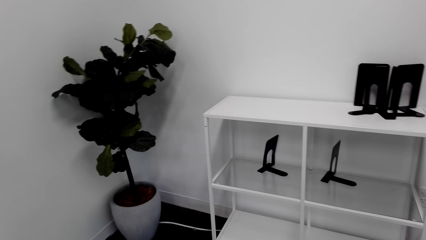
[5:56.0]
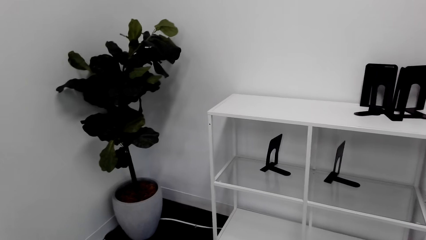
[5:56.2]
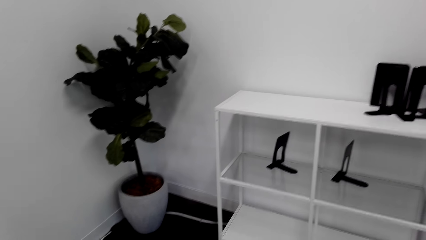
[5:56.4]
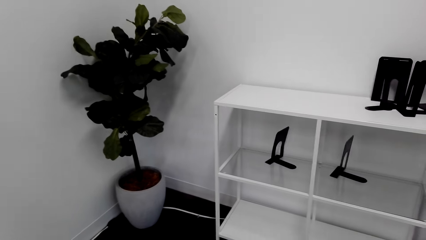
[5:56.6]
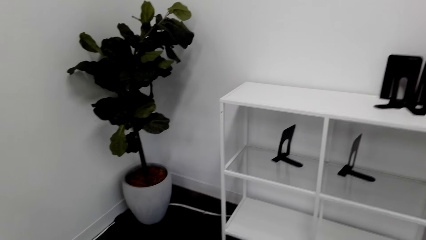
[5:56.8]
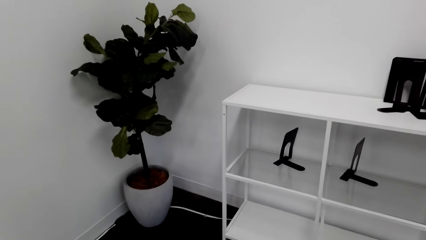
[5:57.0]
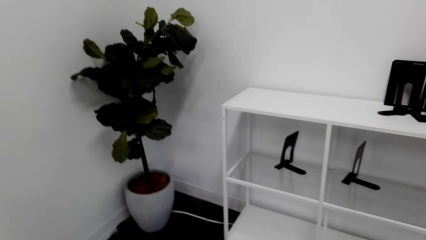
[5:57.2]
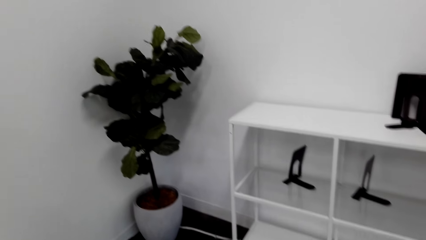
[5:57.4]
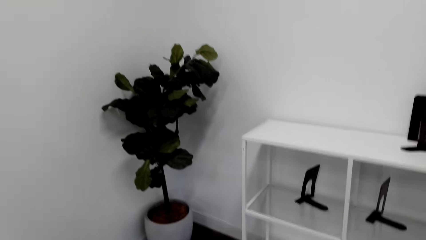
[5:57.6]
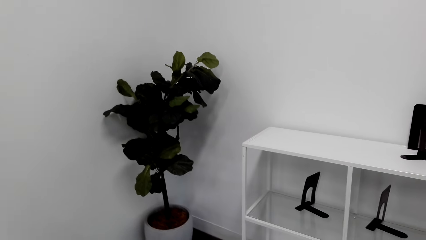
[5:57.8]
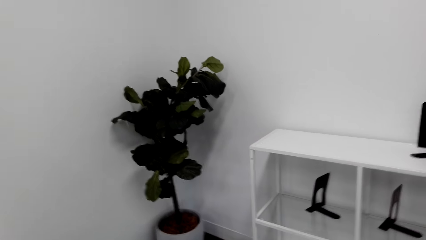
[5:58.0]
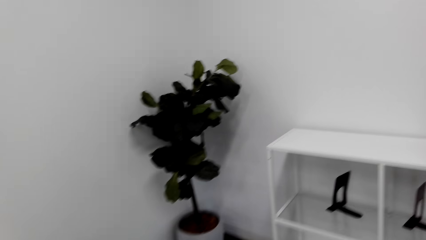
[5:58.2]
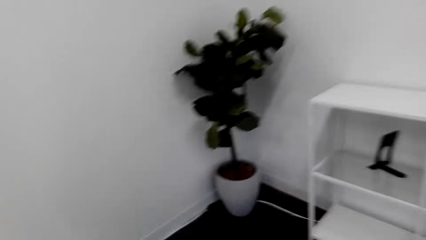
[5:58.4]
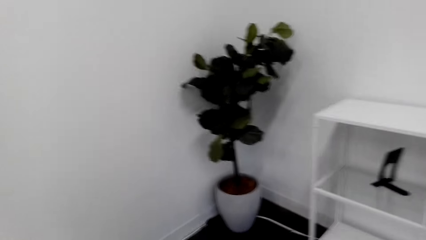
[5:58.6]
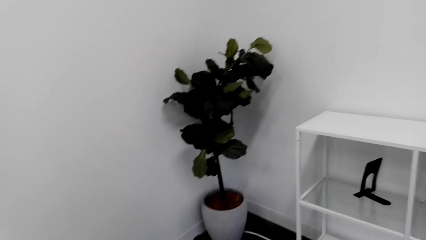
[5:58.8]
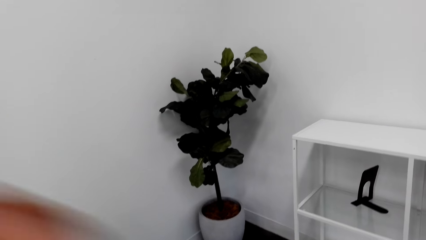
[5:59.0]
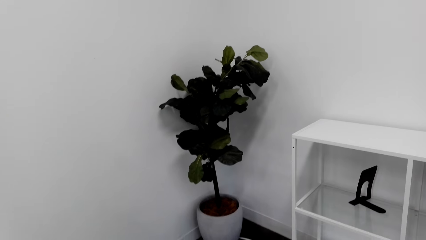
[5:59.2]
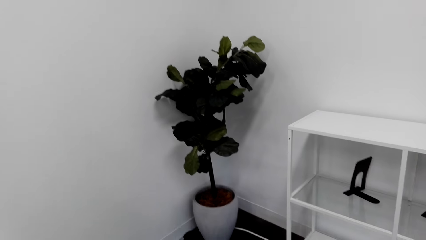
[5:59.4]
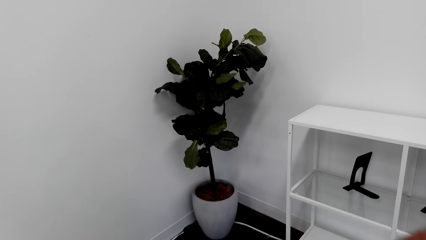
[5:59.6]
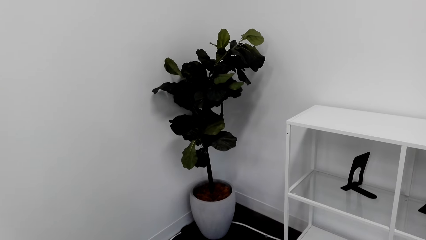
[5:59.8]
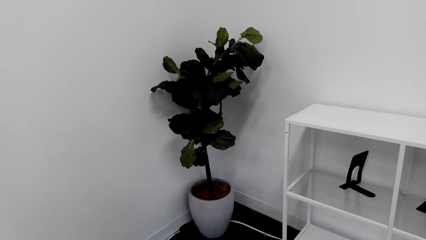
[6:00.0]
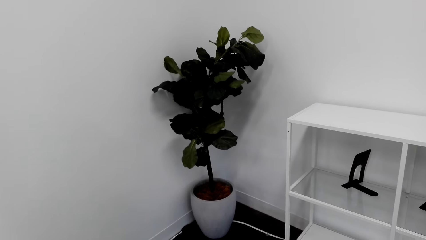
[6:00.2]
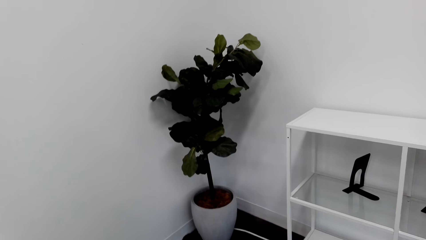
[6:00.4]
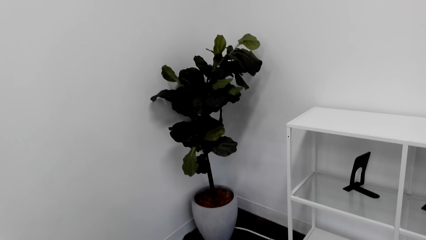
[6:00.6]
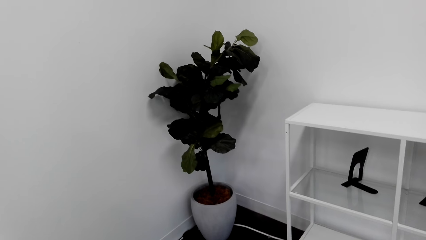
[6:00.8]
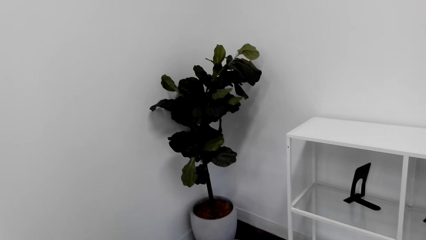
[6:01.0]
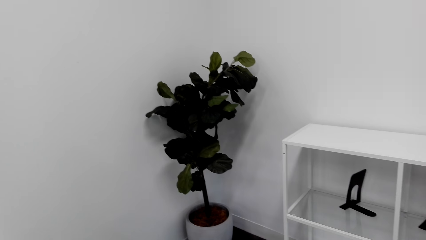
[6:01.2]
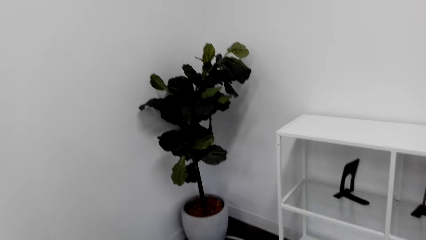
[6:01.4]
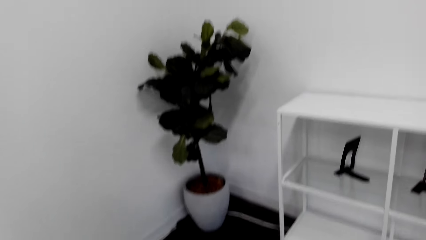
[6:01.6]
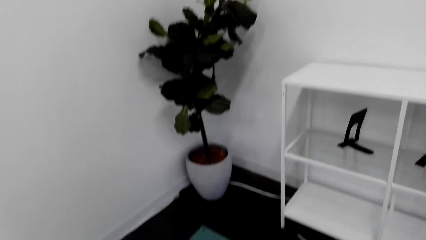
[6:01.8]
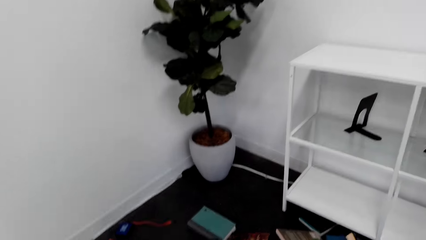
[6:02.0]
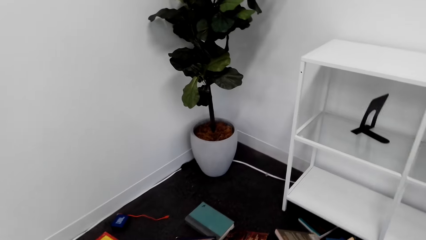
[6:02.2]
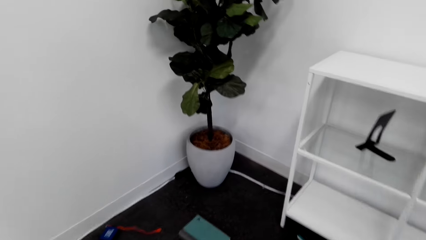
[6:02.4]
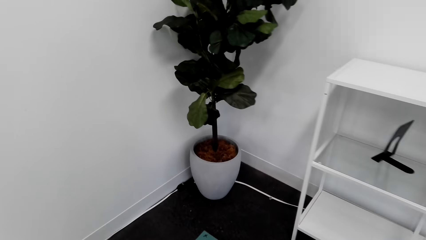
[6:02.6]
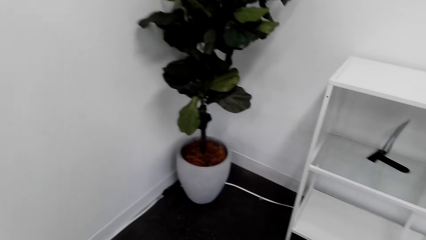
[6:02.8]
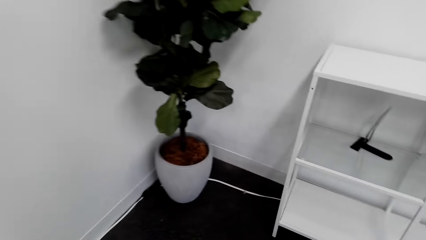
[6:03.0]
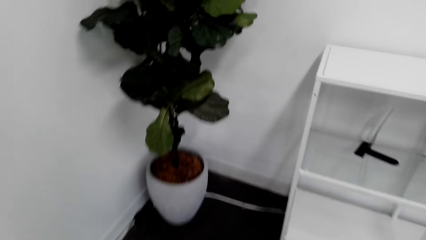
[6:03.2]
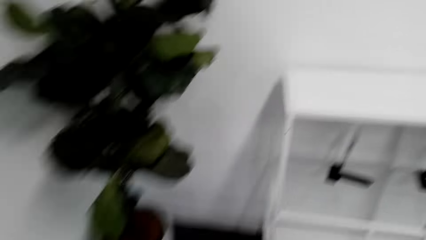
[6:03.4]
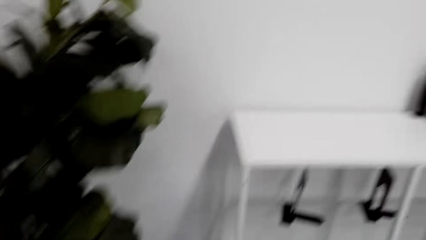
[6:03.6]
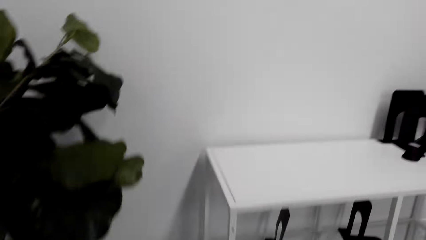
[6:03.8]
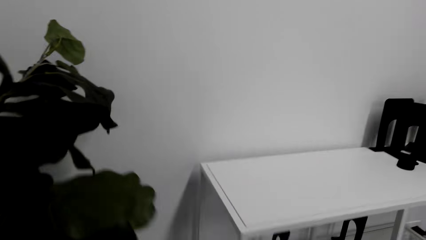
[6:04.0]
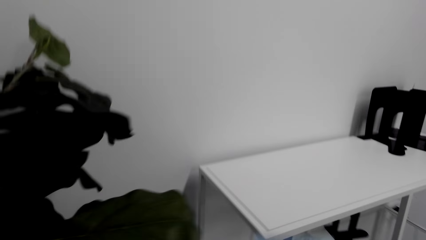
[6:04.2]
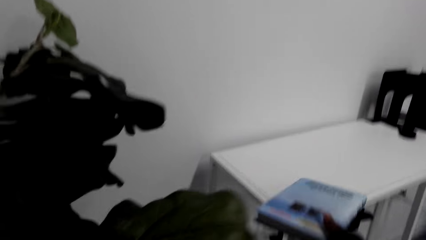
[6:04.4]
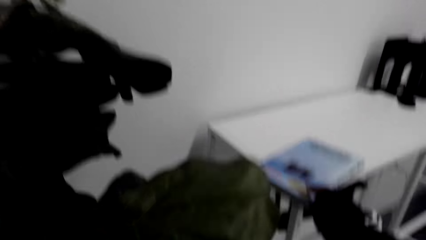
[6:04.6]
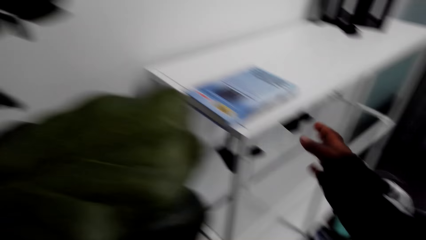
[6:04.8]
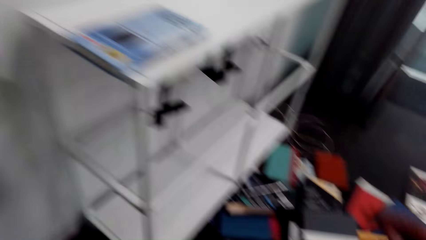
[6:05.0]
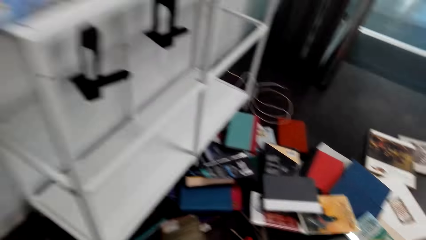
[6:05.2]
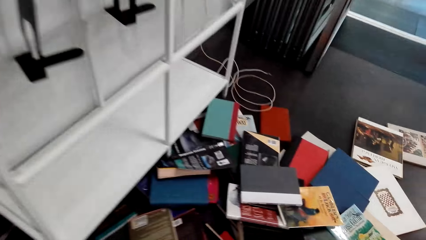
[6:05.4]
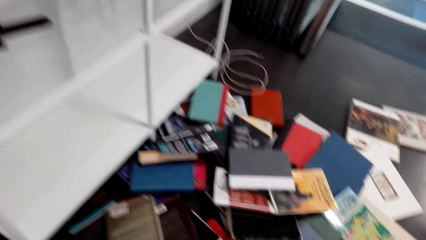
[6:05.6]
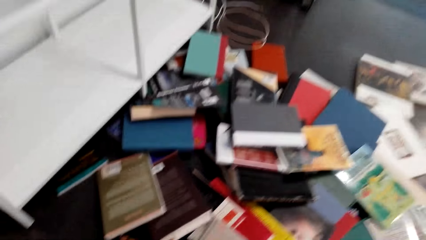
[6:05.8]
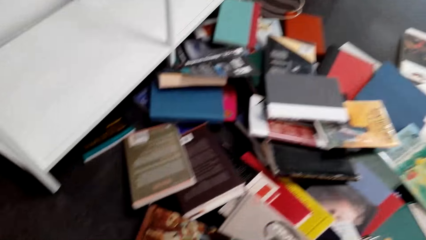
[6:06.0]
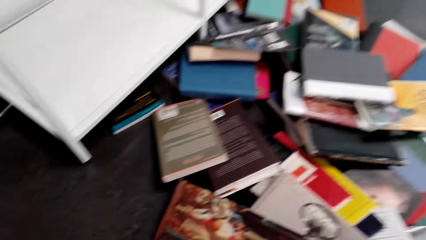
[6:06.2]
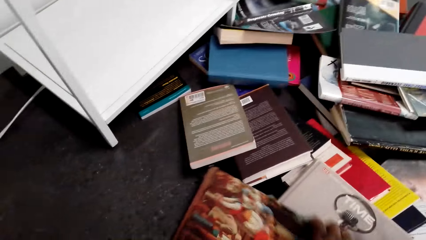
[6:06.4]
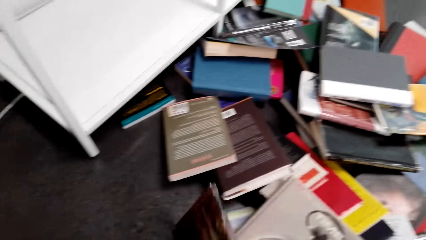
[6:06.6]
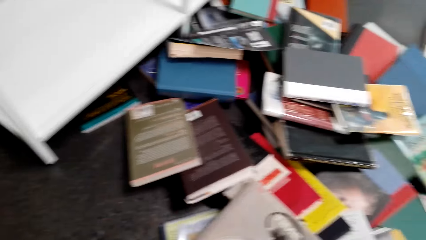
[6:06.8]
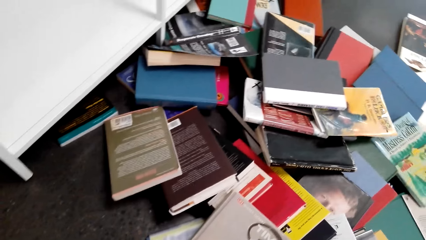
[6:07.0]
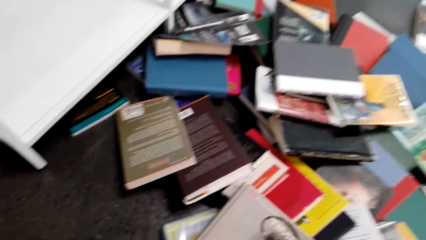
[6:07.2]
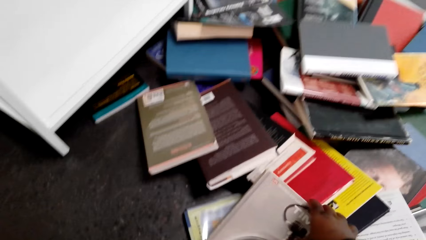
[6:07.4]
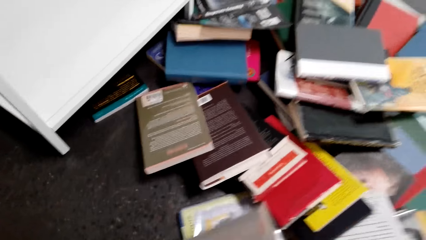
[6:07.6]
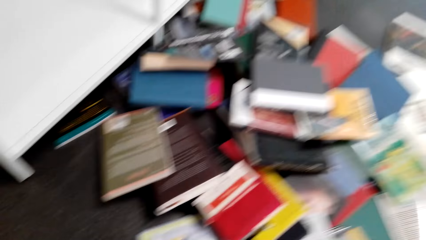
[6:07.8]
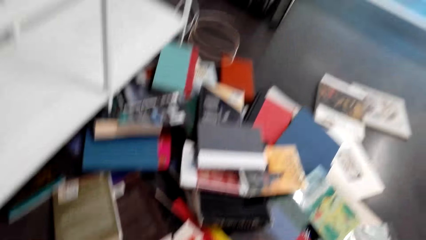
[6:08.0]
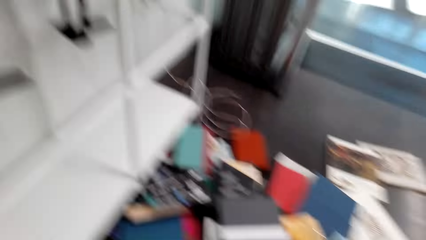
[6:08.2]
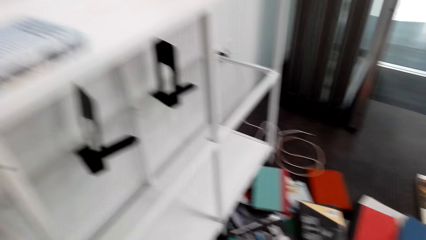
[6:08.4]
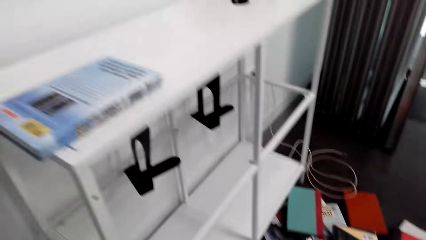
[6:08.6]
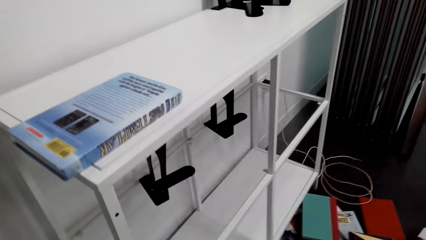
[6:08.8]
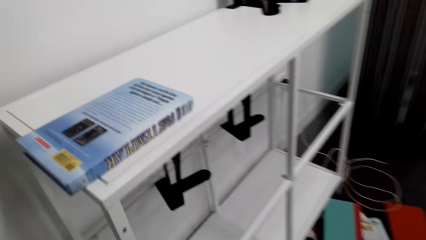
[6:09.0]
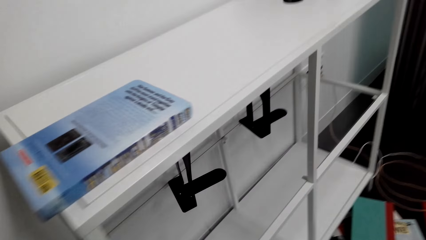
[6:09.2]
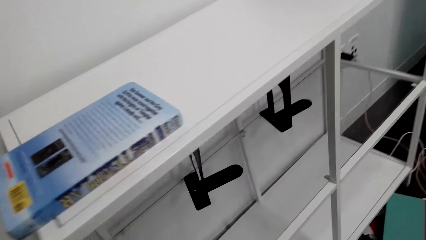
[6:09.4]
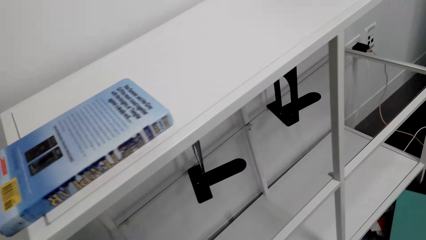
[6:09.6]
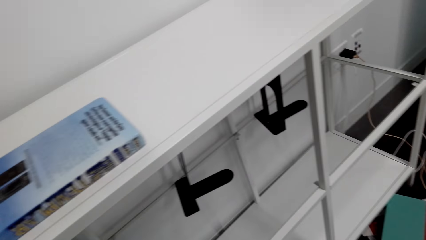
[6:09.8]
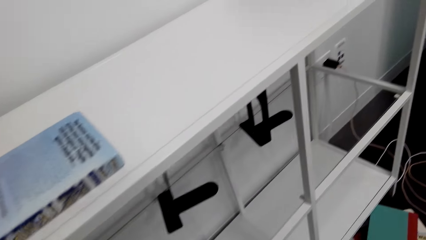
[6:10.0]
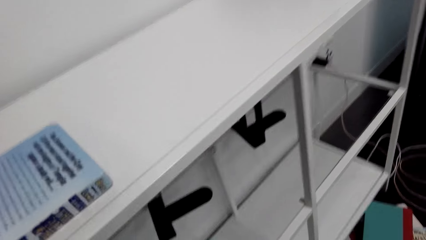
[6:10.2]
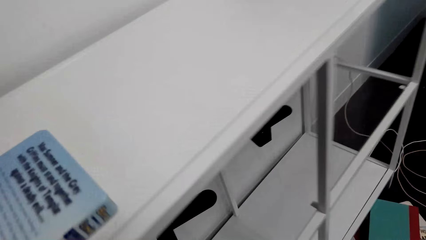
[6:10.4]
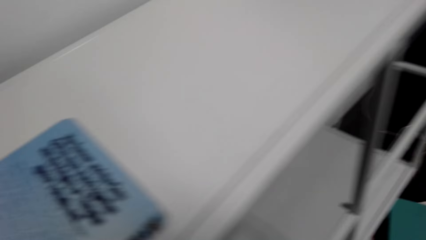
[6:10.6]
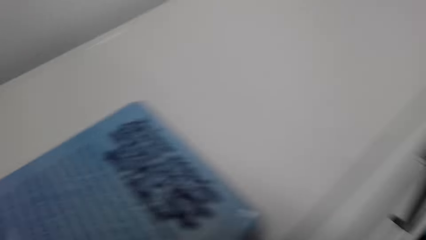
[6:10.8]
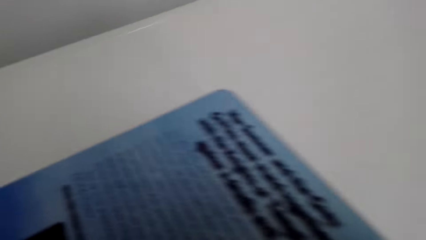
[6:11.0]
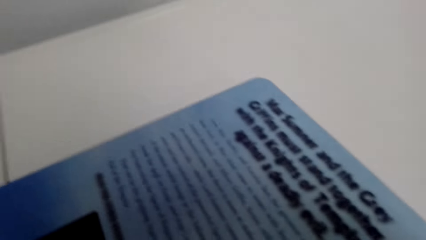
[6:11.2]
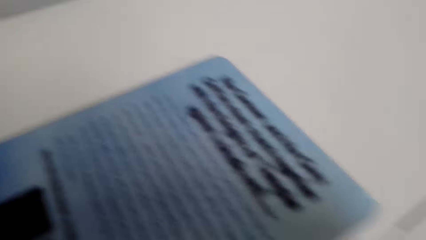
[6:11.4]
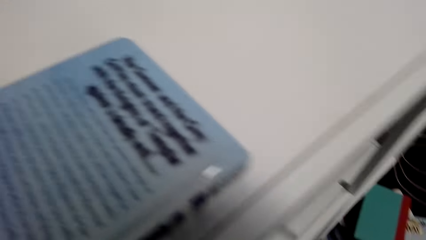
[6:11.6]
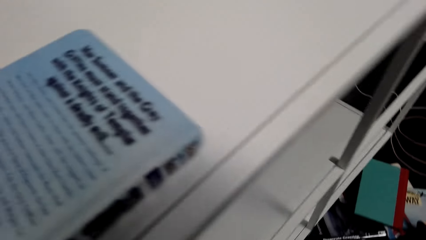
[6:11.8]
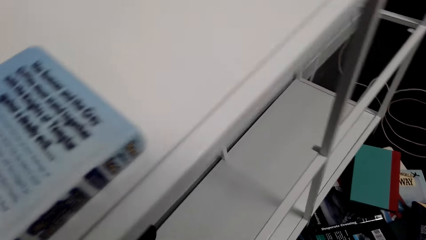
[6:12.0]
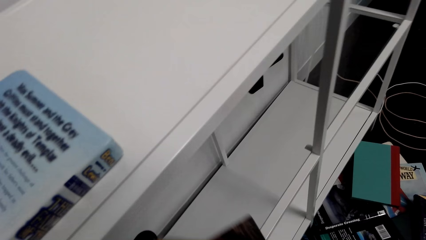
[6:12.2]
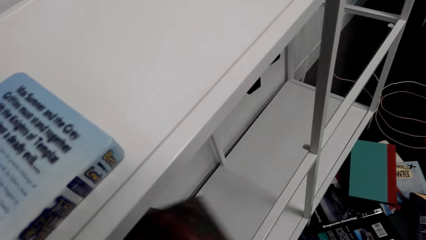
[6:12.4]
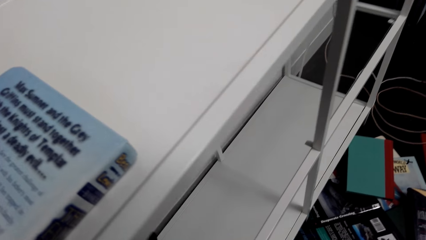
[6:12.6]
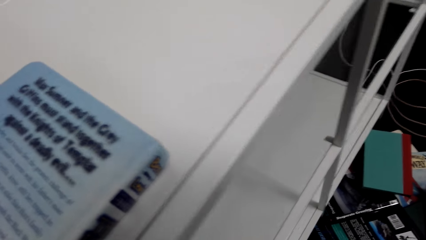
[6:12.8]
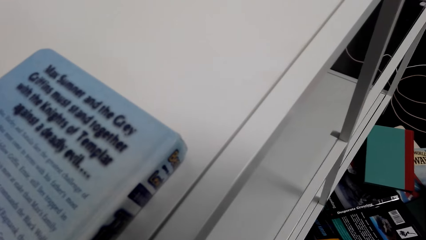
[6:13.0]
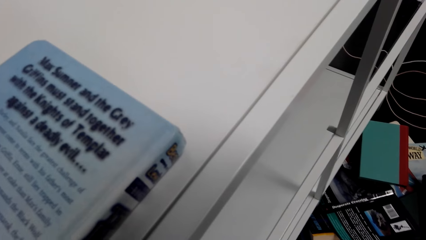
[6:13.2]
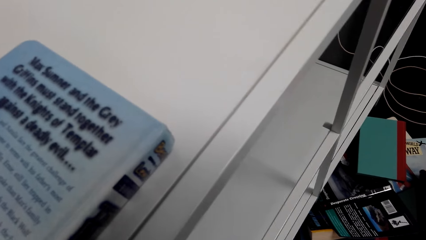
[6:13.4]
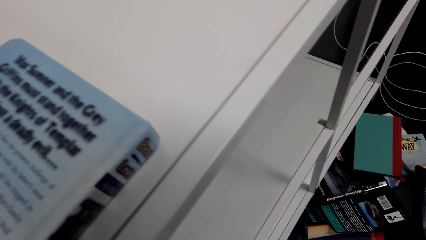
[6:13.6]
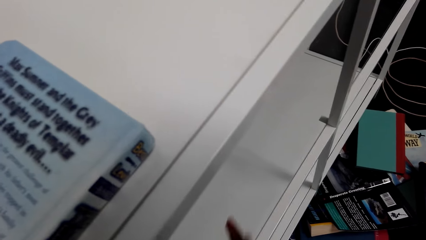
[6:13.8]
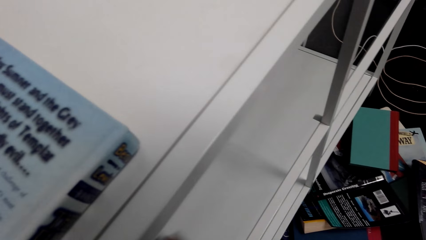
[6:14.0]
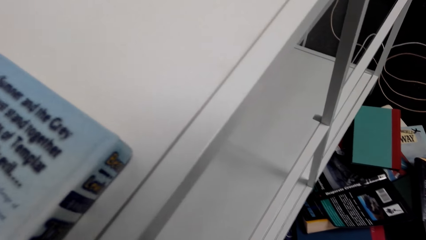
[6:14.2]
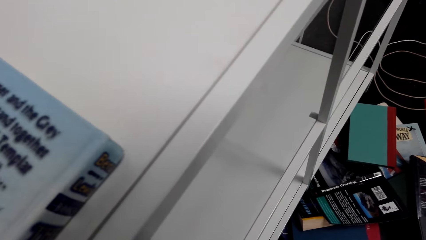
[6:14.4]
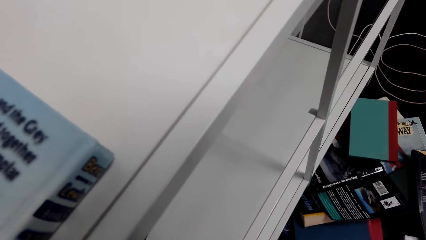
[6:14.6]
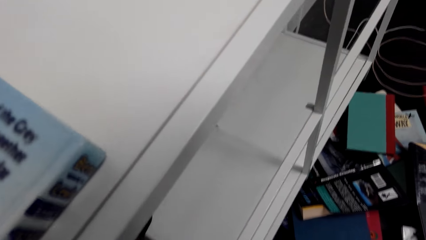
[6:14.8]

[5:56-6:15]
The camera wearer adjusts a hand. They walk towards a bookcase. They put the book on the bookcase. They pick up books on the floor. They pick up a book. They lean towards the bookcase. They put books in the bookcase.
